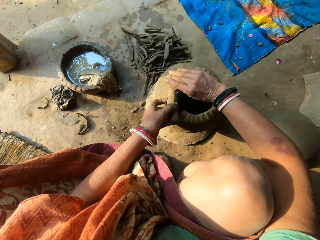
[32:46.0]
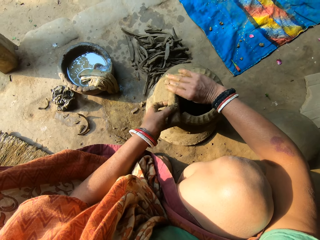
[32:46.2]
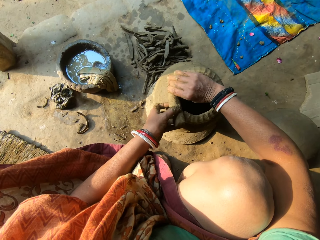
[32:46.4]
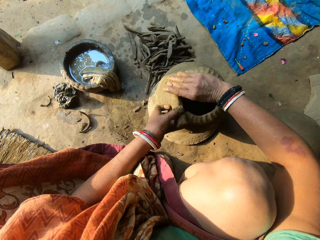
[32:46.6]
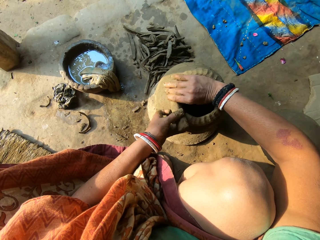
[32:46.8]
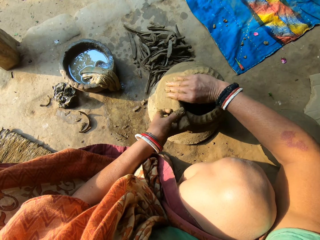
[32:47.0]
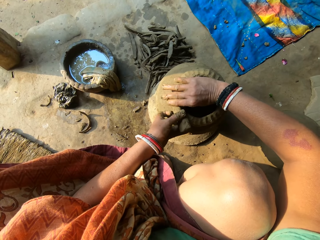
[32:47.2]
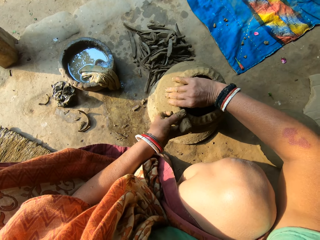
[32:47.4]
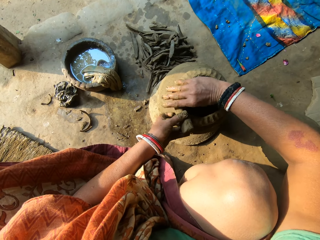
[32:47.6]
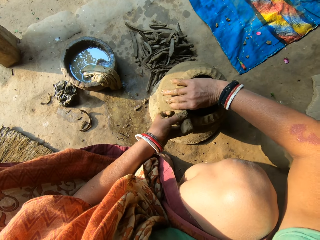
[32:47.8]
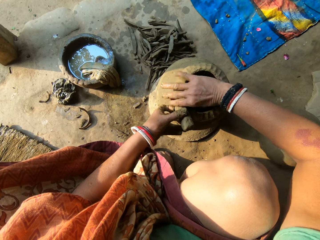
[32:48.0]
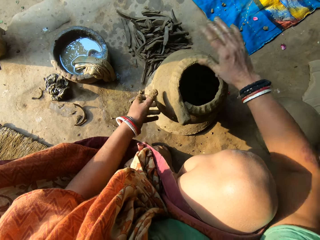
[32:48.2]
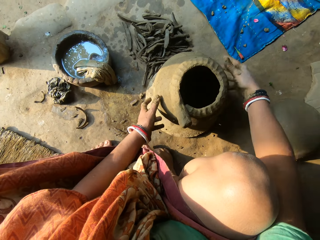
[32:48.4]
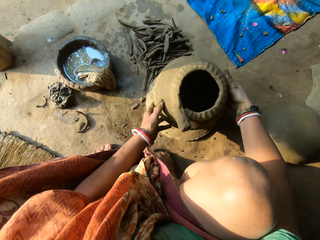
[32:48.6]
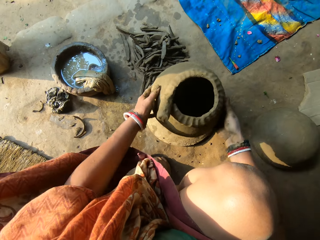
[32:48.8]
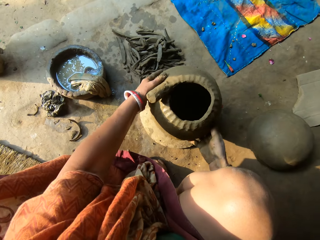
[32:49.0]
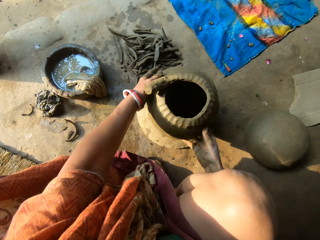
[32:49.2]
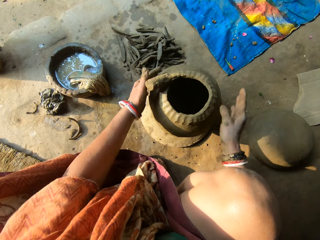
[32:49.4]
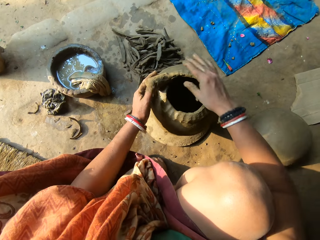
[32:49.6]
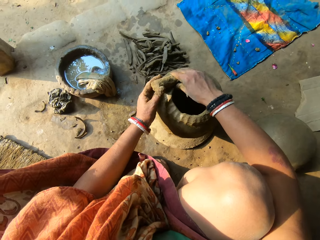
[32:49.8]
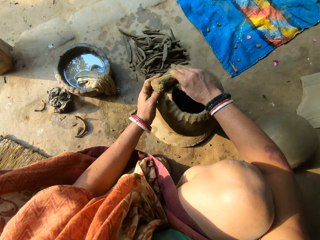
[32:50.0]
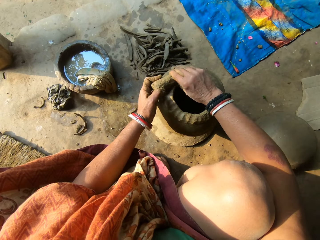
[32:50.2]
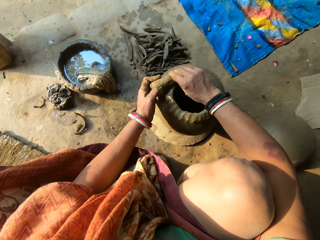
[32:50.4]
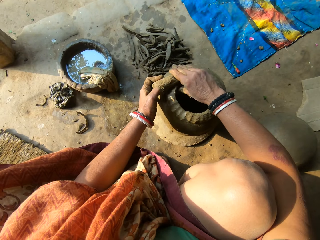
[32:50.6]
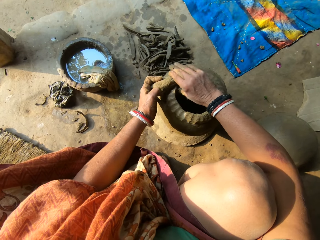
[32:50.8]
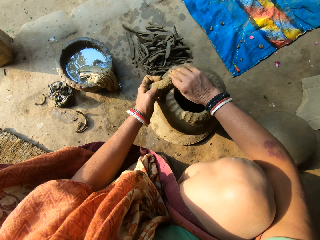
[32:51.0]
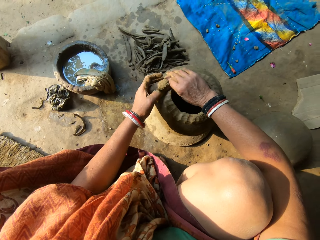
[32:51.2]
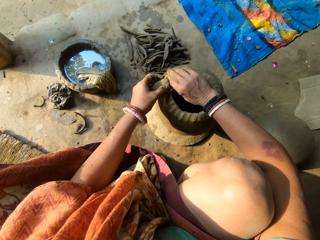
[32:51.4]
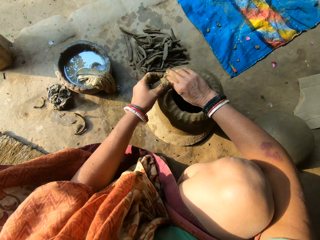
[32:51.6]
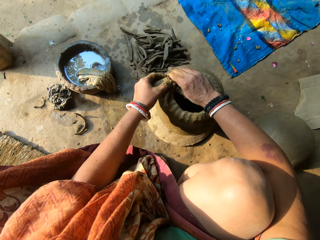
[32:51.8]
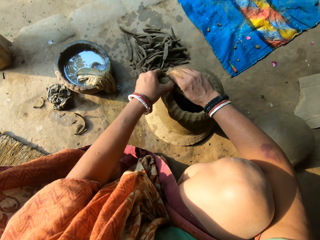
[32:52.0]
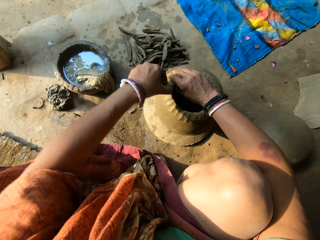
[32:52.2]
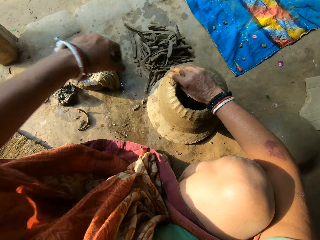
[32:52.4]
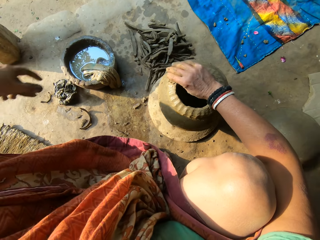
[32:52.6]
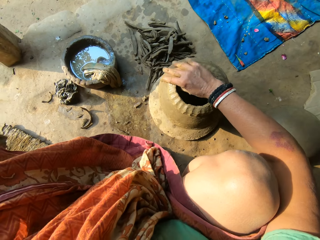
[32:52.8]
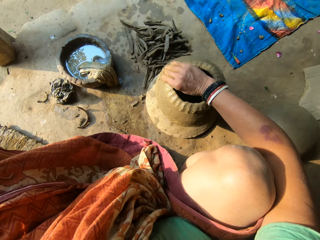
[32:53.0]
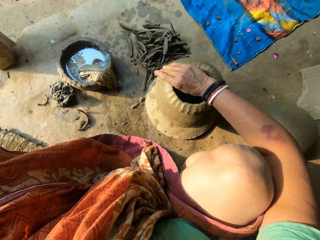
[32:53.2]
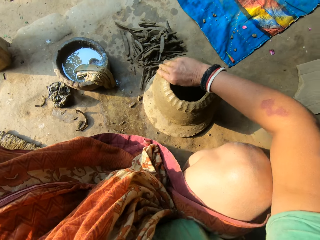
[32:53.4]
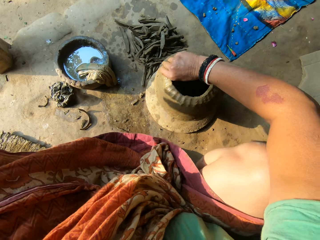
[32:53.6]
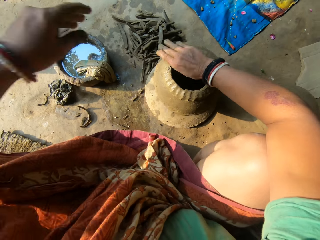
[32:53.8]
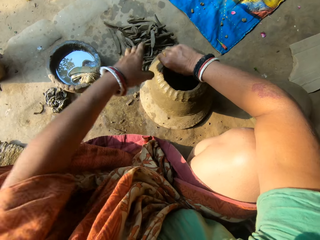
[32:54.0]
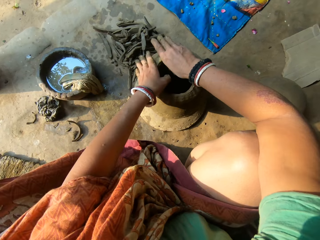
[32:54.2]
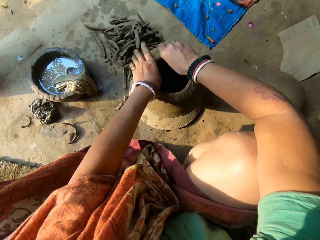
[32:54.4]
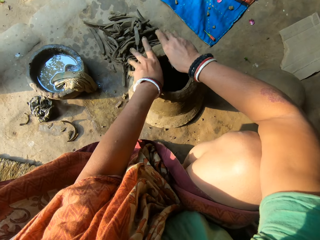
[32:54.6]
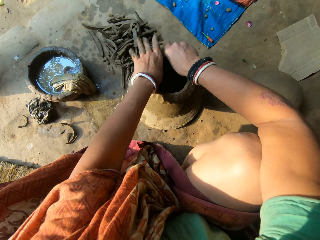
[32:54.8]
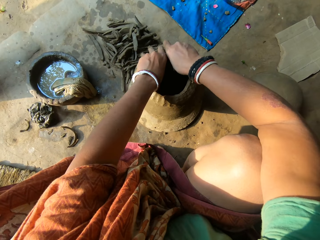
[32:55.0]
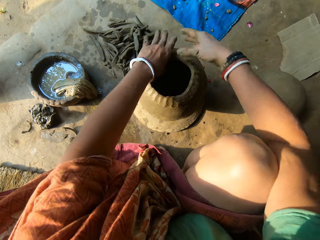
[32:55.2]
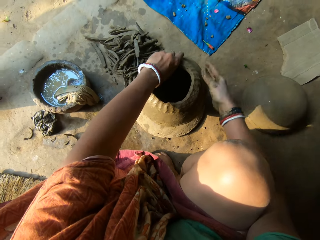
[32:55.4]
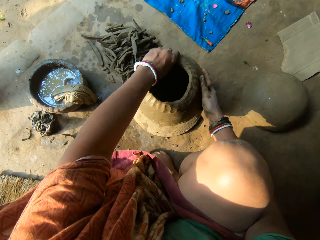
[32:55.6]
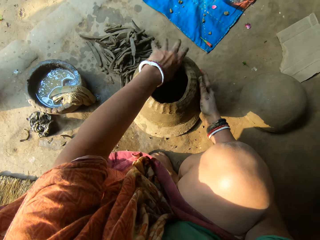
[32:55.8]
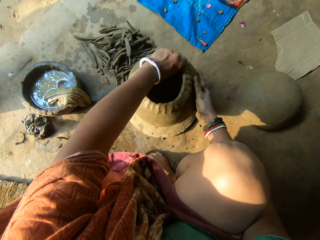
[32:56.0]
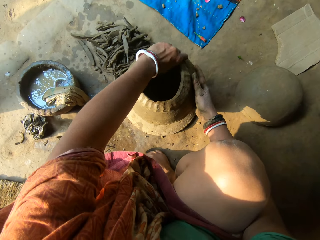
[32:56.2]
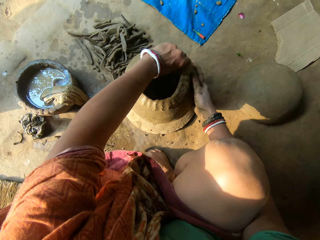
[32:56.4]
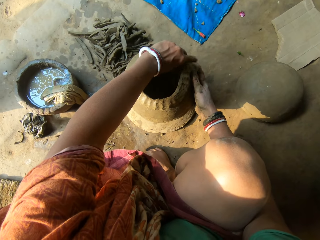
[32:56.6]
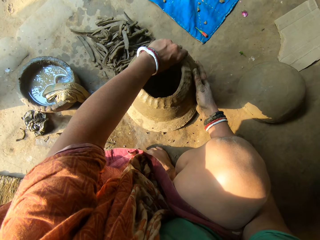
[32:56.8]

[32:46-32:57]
The camera wearer unhands the clay. She rotates the ceramic clay. She holds the clay. She sticks the clay in the clay pot. She places the clay on the edge of the ceramic clay with both hands. She cuts the clay with her left hand. She sticks the clay in the clay pot. She adjusts the ceramic clay with both hands.

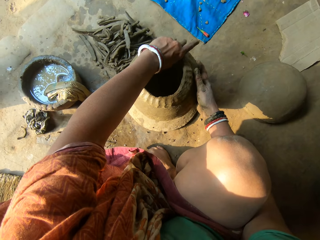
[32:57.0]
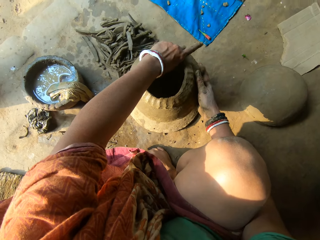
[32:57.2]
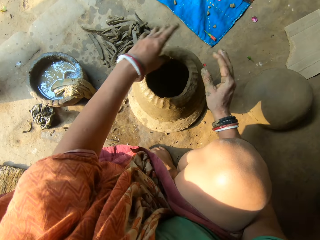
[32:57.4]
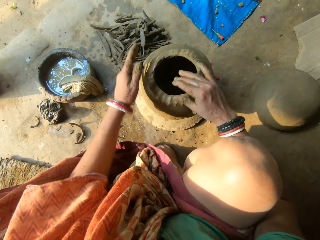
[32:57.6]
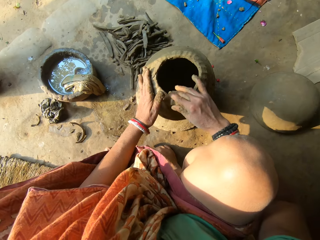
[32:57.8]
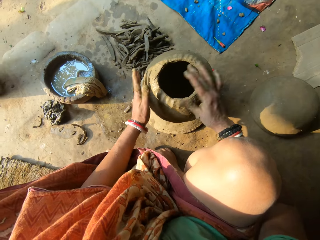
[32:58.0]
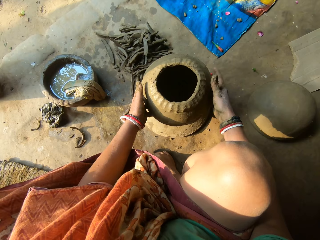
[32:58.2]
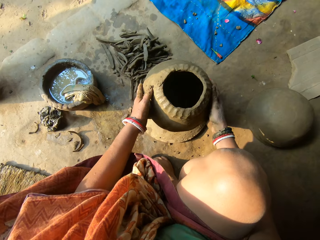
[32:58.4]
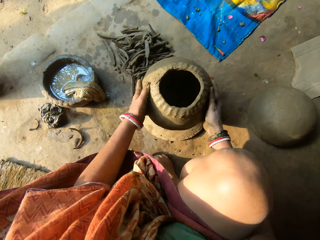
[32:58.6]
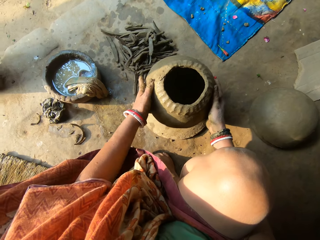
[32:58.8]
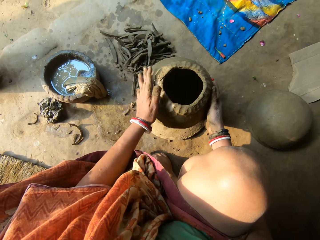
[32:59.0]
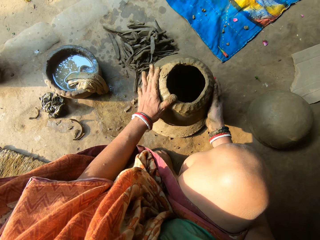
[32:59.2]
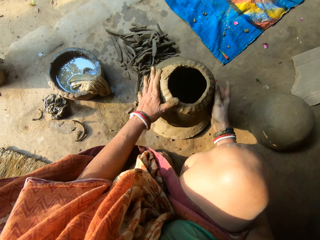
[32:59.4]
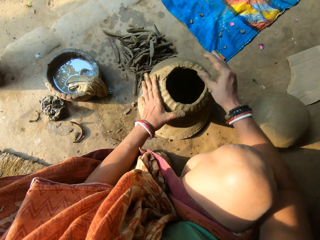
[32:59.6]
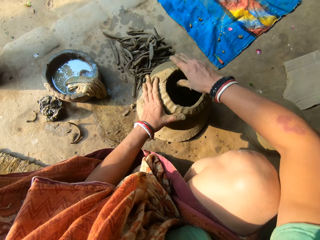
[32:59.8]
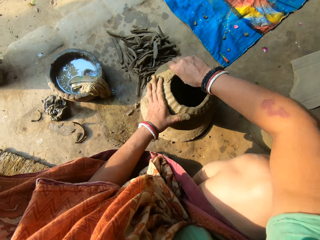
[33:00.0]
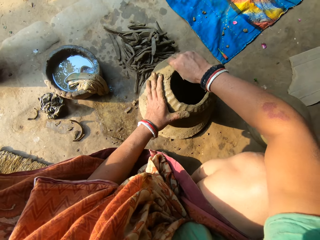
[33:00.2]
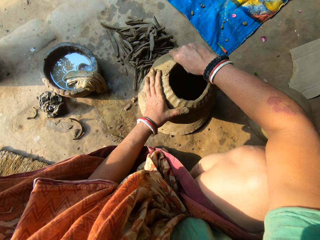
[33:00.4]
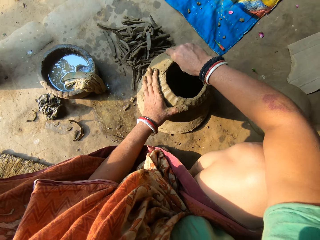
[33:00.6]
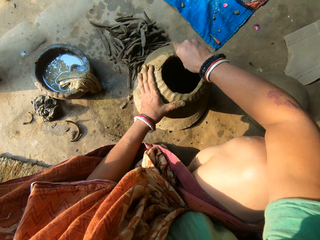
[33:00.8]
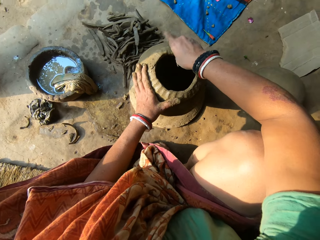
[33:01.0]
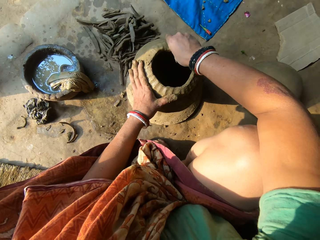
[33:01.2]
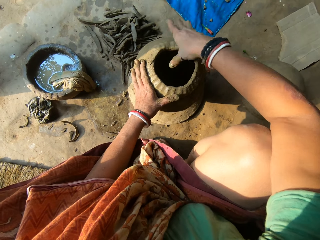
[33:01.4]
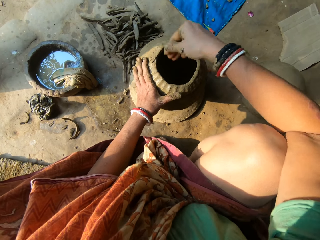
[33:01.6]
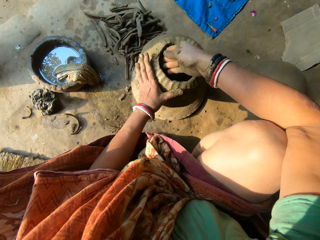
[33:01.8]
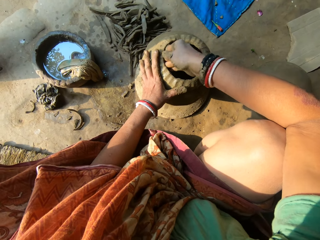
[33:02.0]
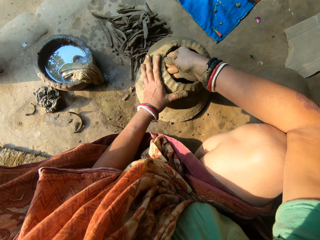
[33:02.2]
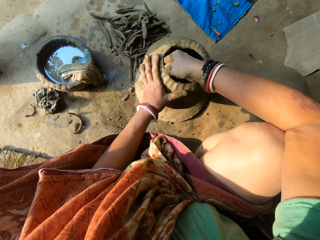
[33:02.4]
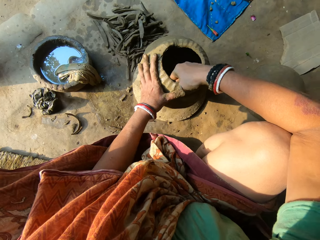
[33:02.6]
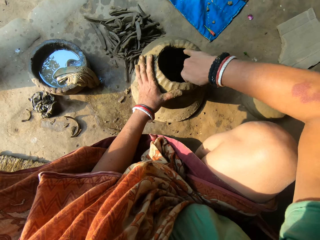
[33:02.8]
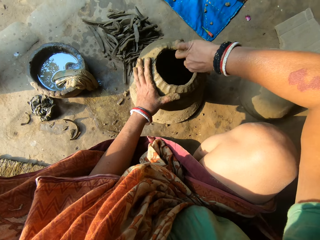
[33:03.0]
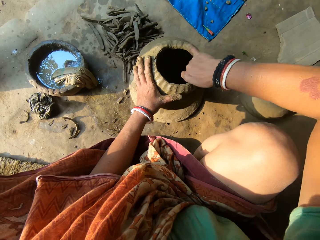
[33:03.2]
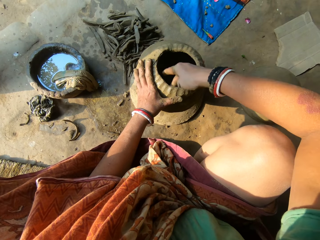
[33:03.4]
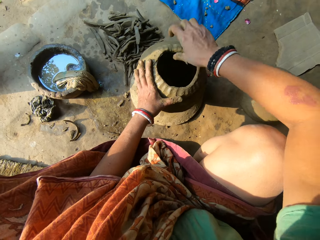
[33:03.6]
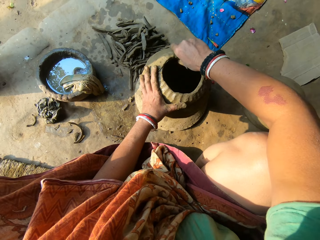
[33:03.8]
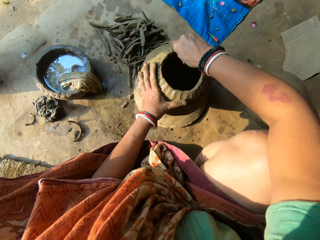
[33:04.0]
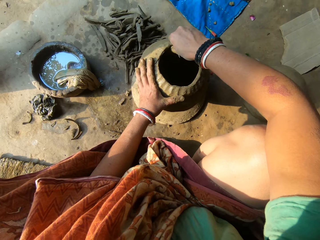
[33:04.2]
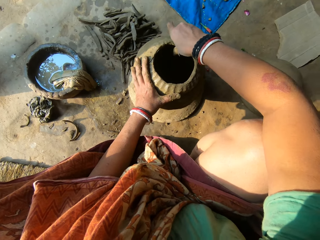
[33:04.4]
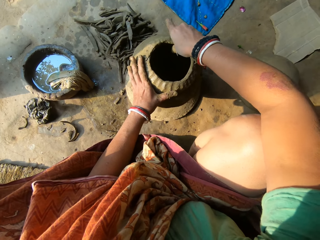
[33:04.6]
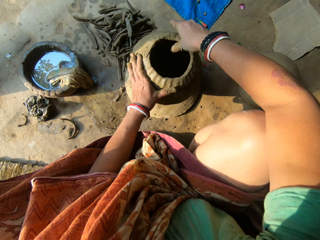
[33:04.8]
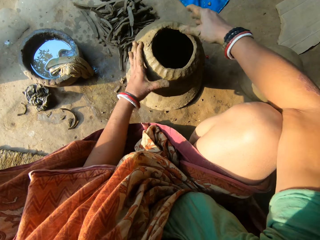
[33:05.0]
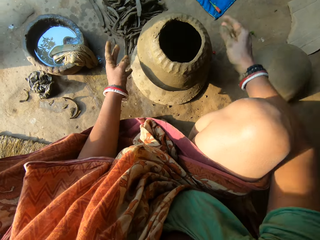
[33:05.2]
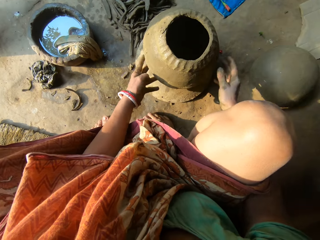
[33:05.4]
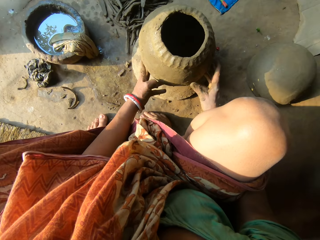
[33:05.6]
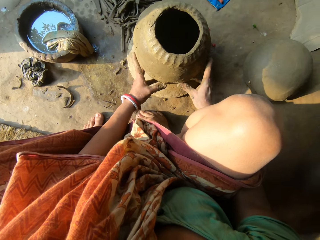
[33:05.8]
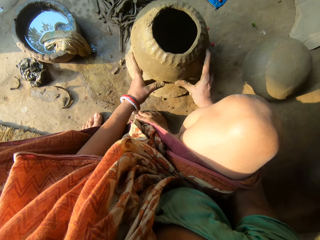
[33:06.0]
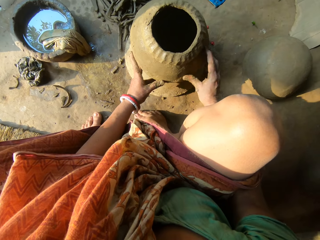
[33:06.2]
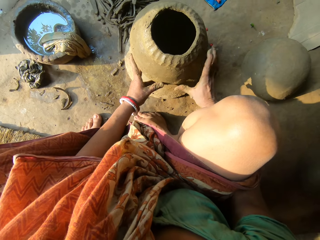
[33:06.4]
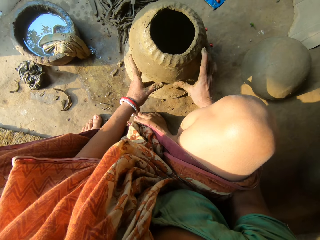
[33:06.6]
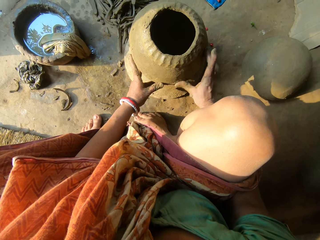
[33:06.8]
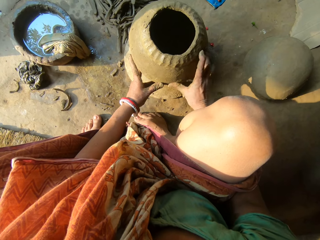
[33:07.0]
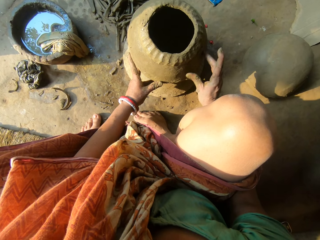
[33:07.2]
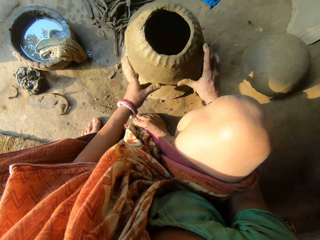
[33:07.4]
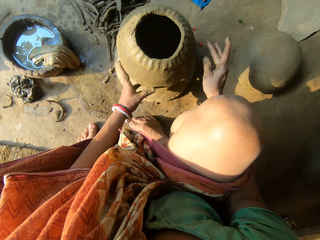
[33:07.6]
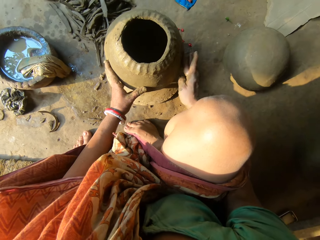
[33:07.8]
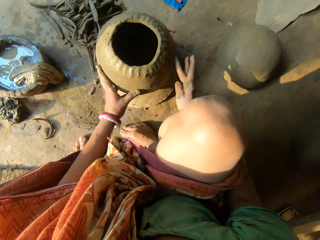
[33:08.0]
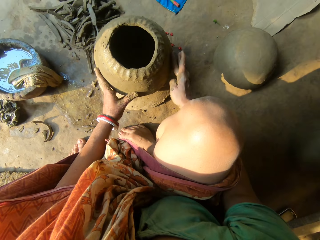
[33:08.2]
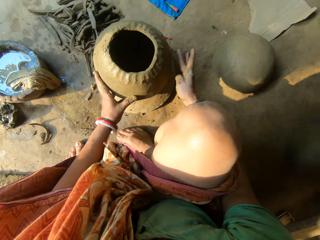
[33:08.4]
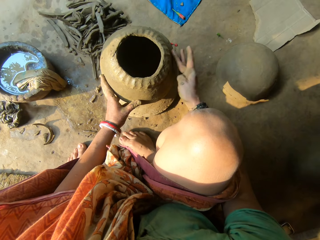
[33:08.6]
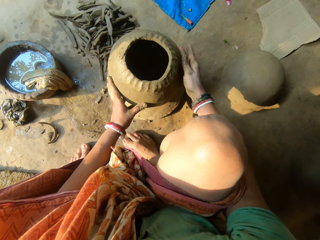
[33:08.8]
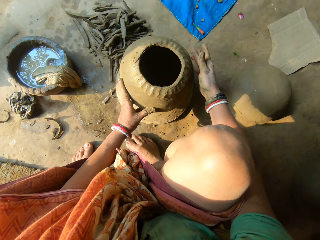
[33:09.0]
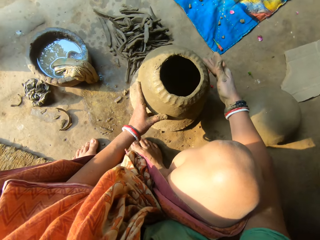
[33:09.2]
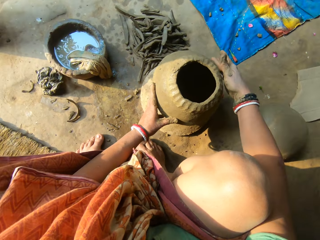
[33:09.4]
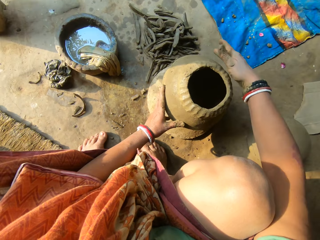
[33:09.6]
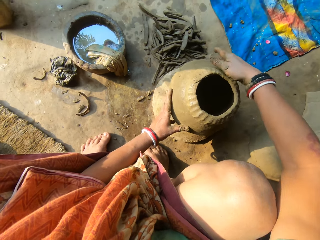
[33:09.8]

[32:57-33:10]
The camera wearer moves the clay pot. She sticks the clay in the clay pot. She moves her hands. She sticks the clay in the clay pot. She smoothens the outside of the ceramic clay with her right hand.
